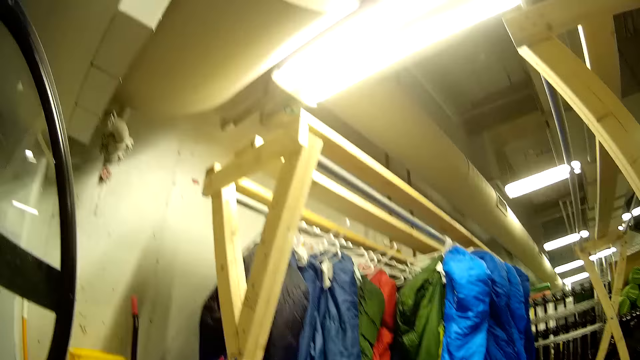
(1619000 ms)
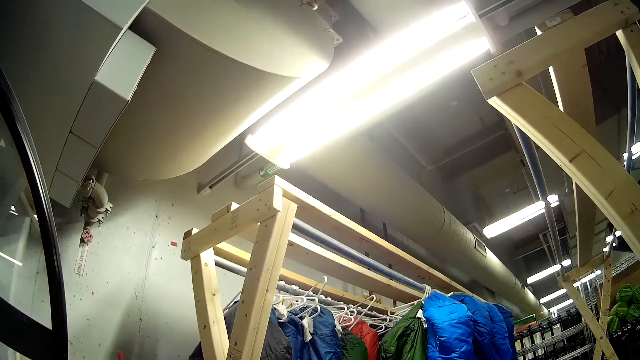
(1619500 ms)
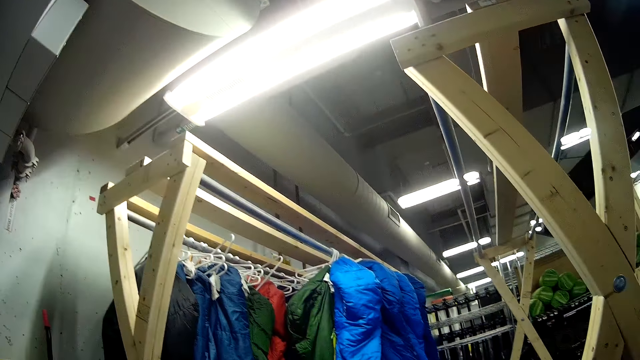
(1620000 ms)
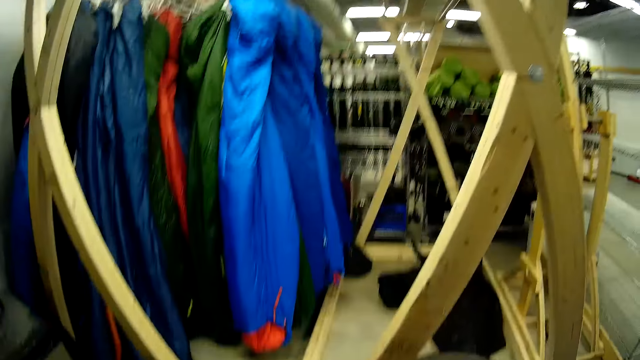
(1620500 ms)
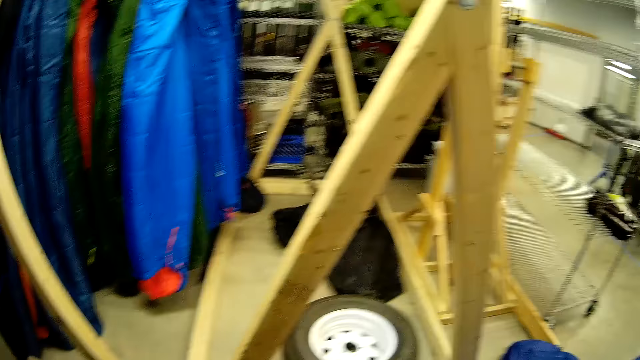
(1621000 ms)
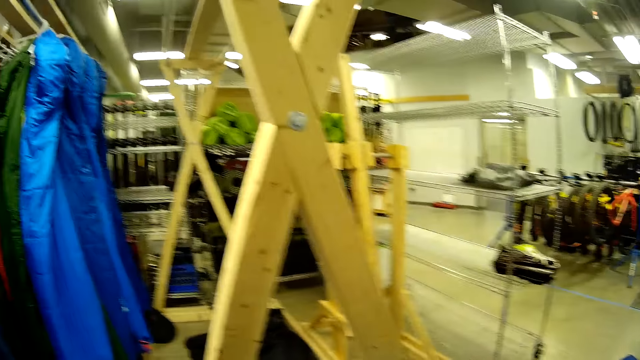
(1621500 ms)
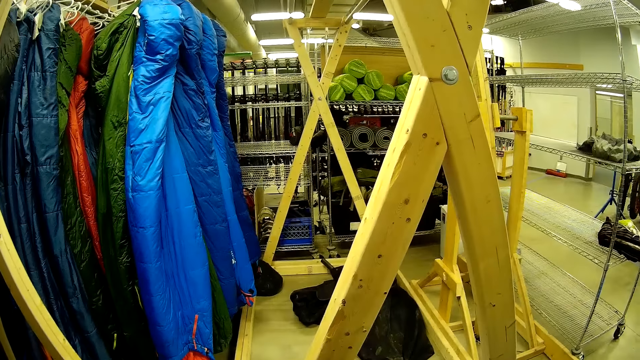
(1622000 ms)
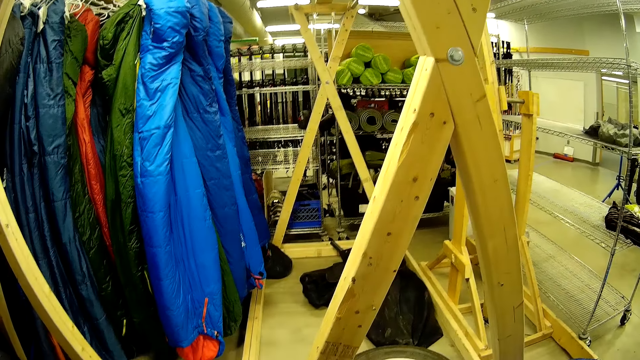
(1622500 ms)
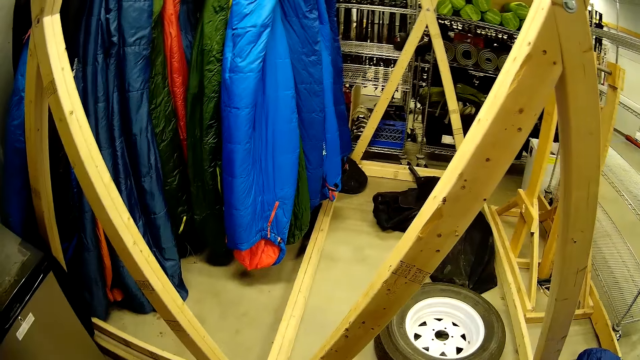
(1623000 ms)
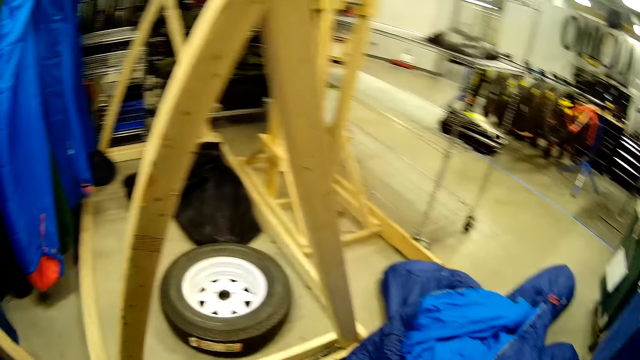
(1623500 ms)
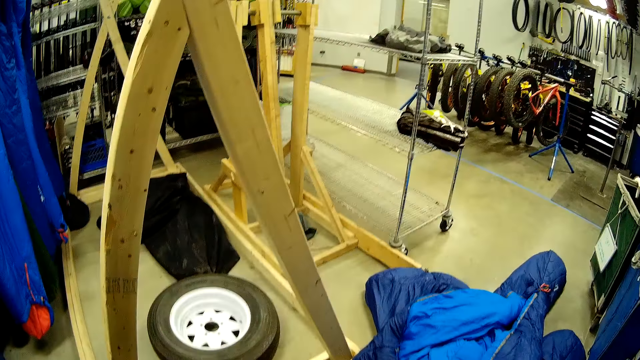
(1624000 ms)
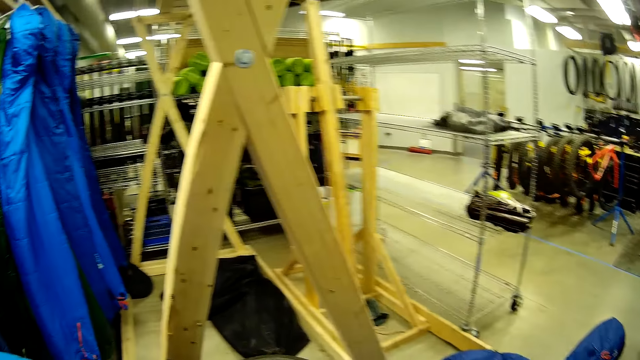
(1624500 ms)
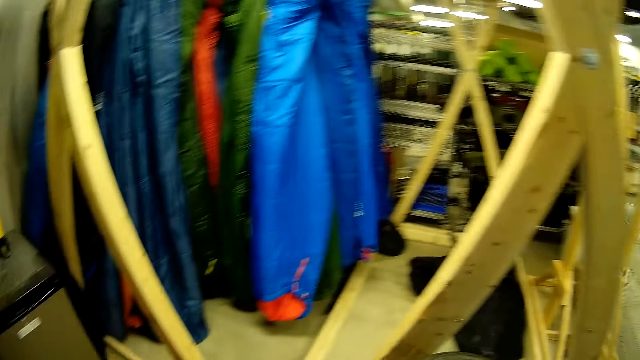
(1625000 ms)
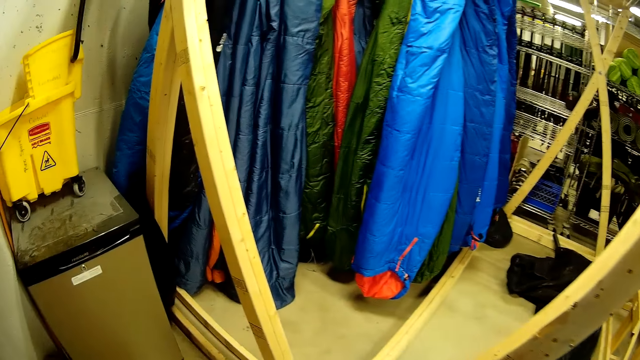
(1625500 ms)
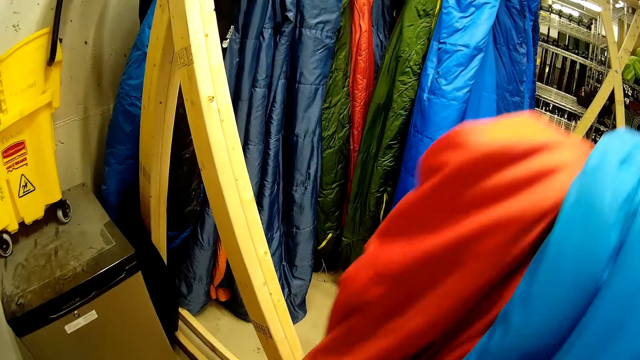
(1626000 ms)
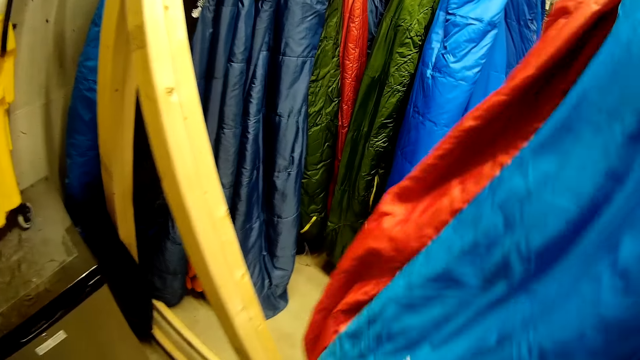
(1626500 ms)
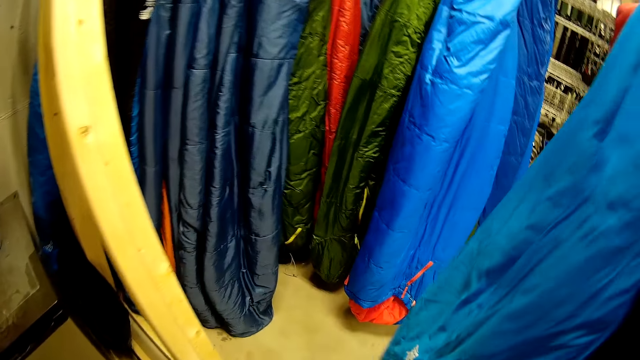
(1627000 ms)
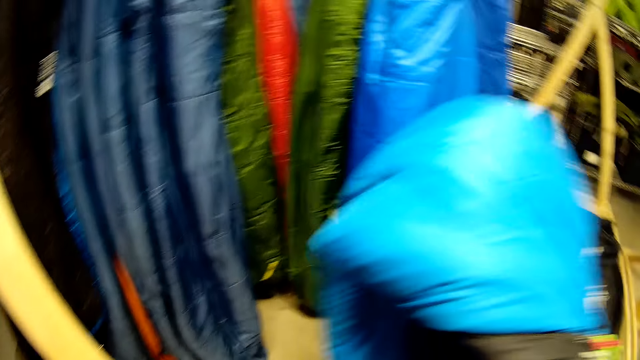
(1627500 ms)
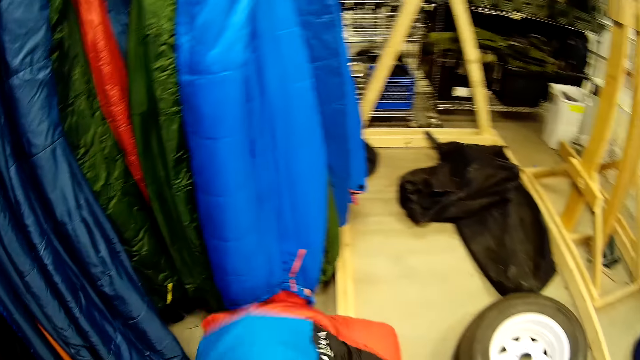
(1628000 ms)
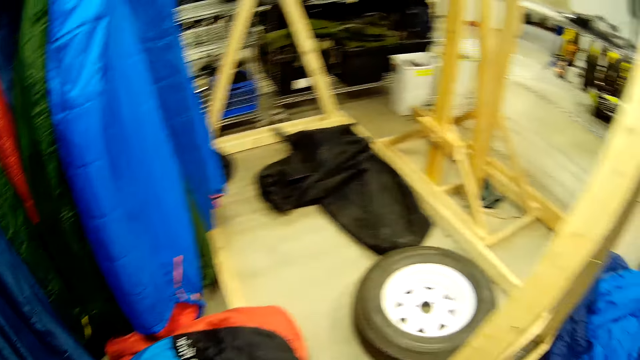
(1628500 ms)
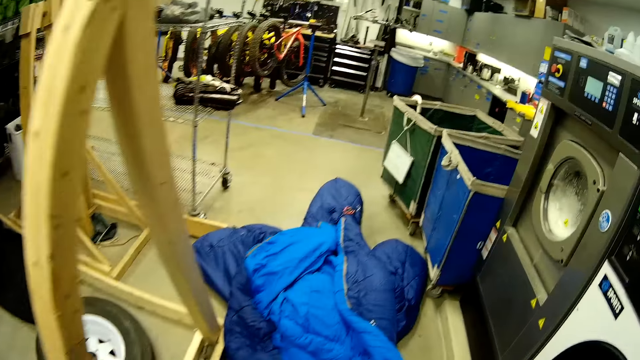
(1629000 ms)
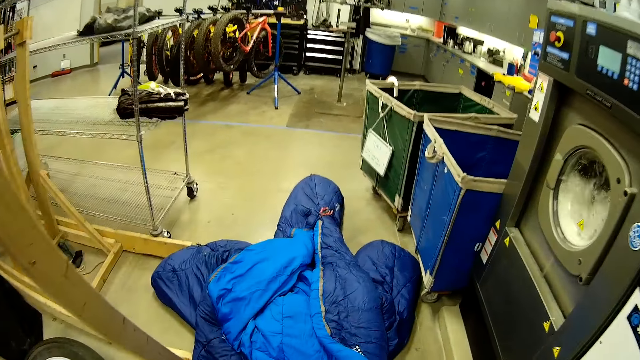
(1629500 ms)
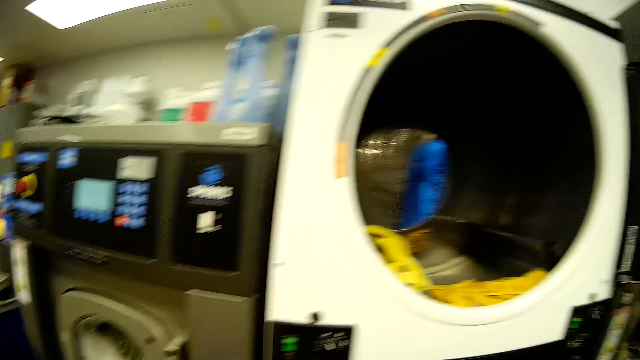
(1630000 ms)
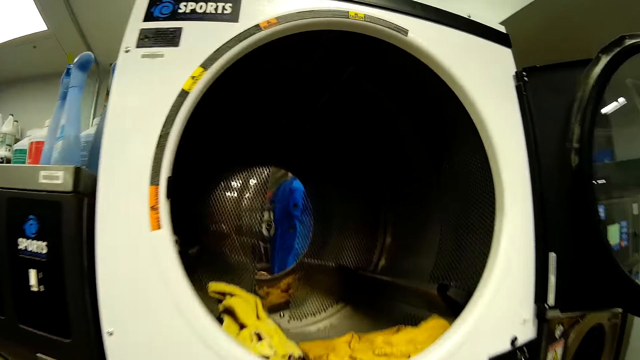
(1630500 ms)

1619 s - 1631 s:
The camera wearer drops a ski suit on the floor.

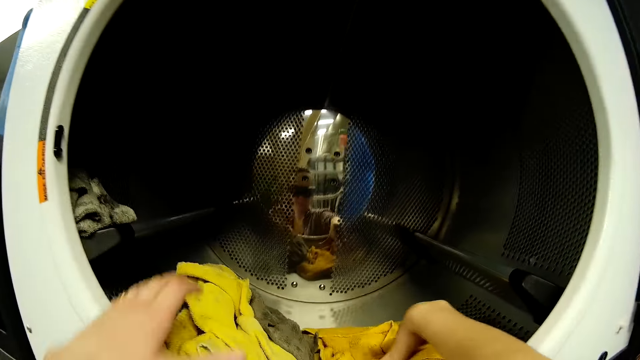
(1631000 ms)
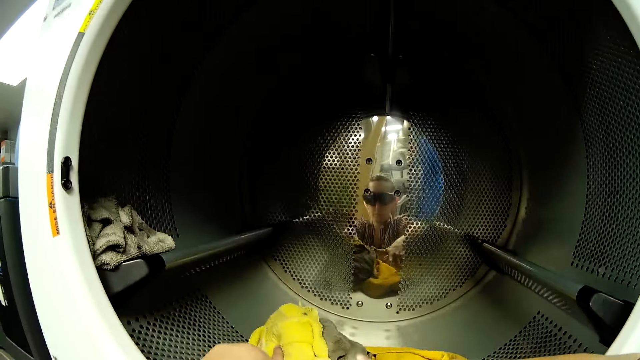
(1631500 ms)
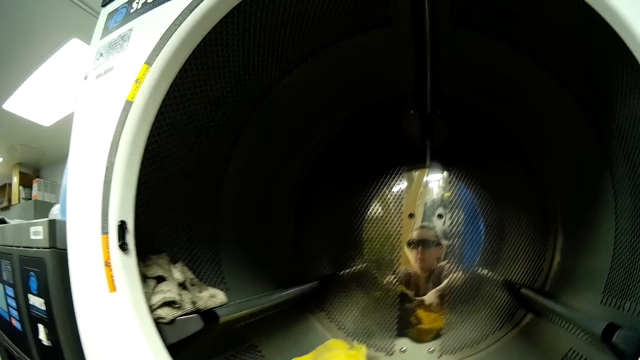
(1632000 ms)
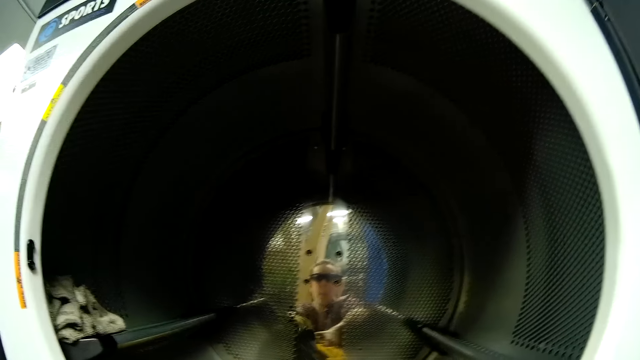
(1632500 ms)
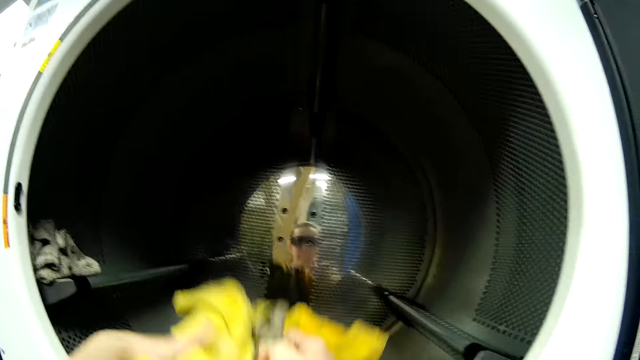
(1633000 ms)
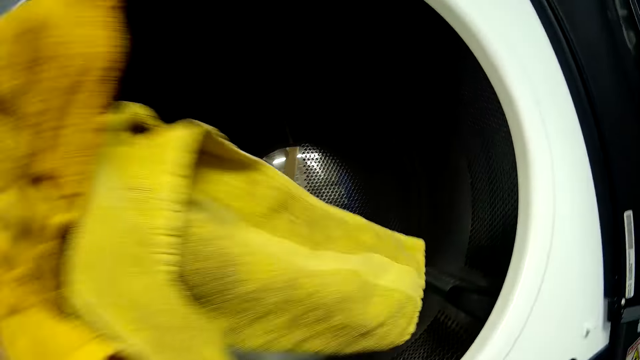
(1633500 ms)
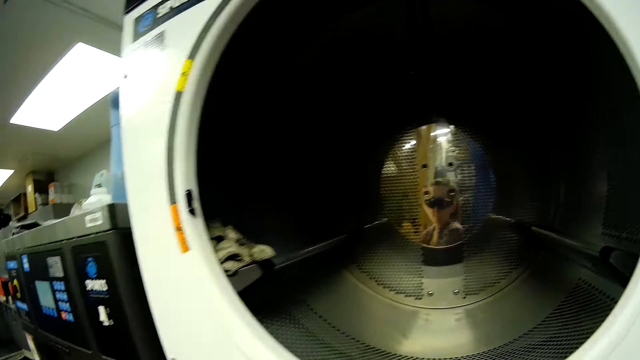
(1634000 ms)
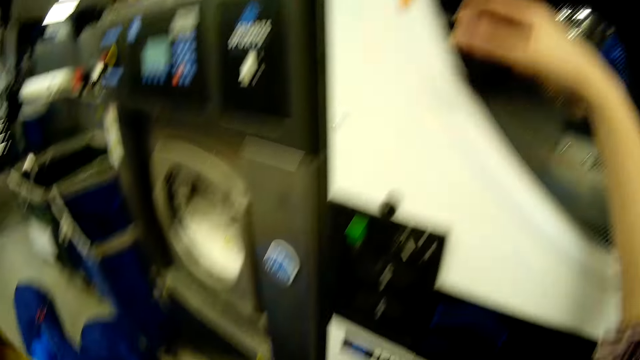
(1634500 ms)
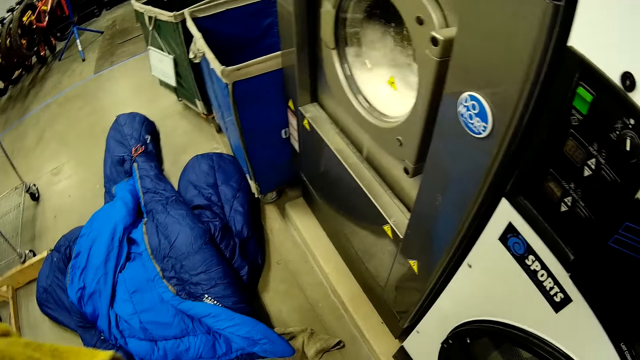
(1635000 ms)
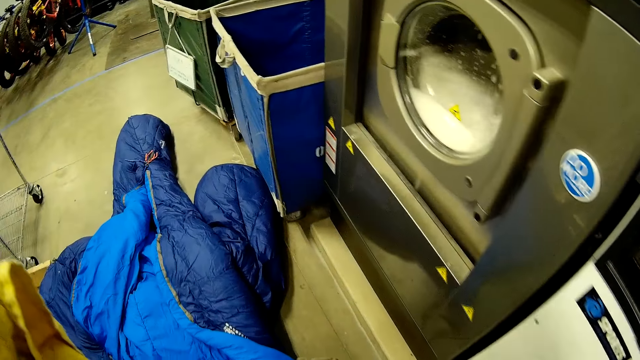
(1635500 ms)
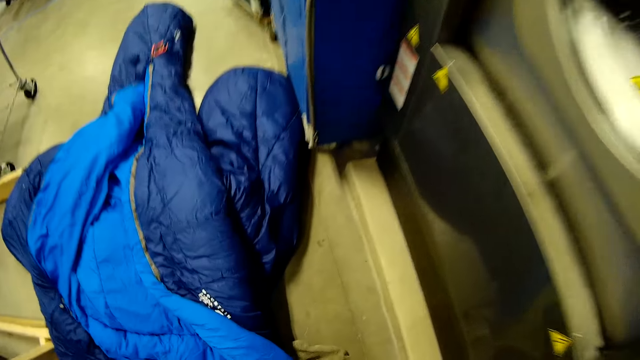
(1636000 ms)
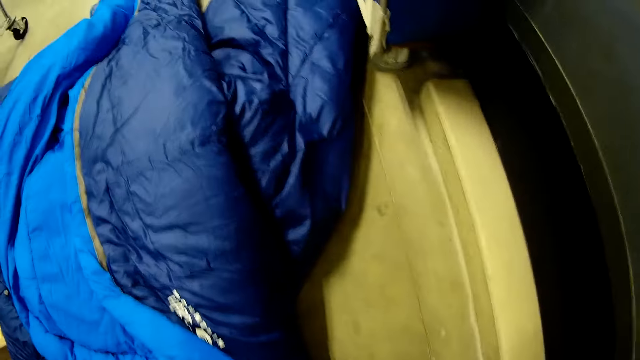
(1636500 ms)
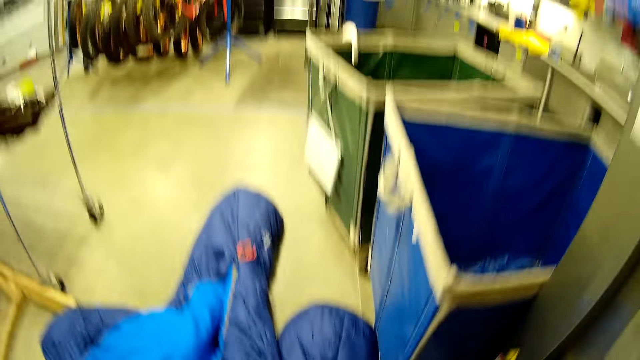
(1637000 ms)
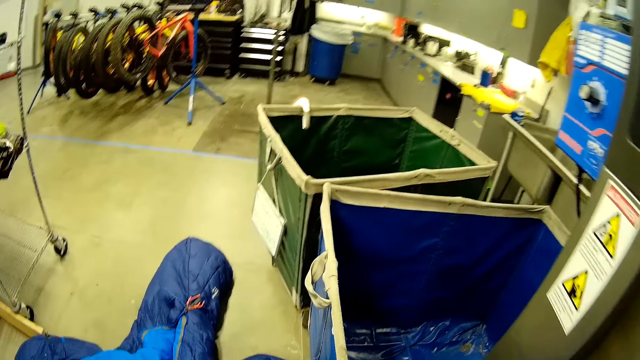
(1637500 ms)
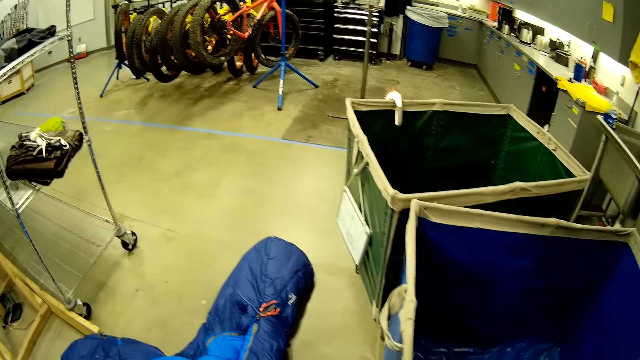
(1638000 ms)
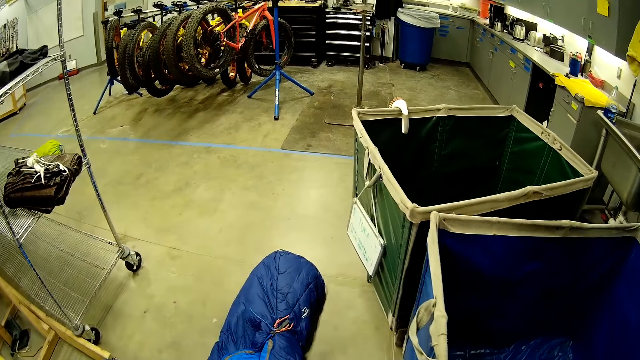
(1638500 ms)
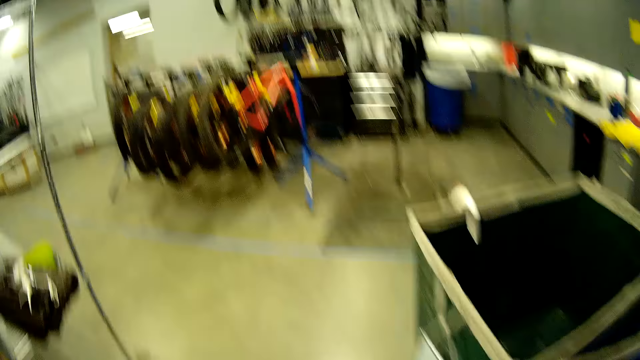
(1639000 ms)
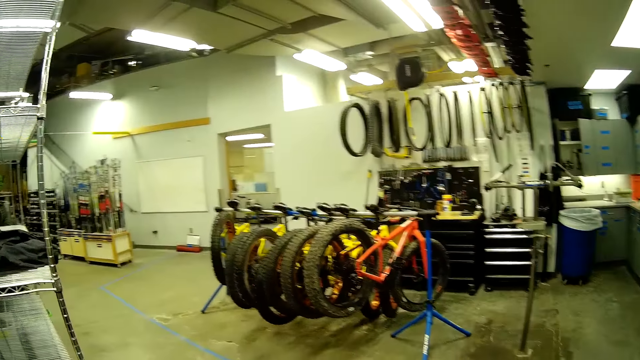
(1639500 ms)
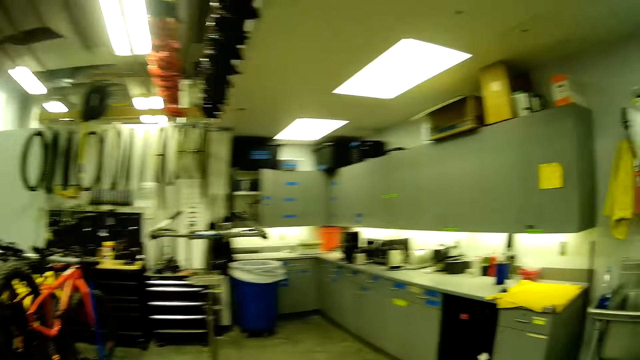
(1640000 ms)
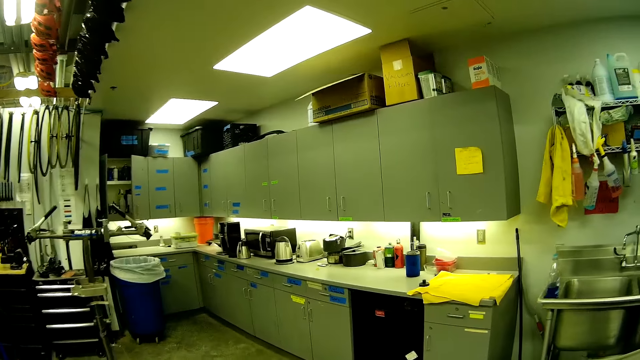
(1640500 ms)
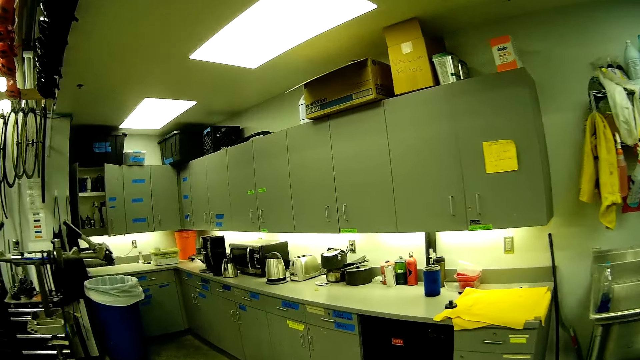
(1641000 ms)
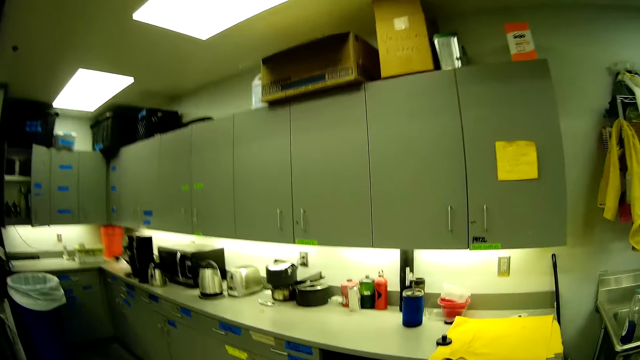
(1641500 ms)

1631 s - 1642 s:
The camera wearer removes napkins from the washing machine.
